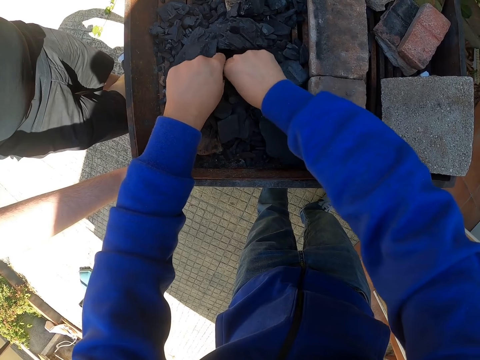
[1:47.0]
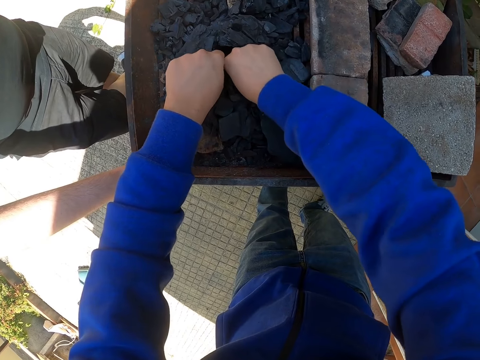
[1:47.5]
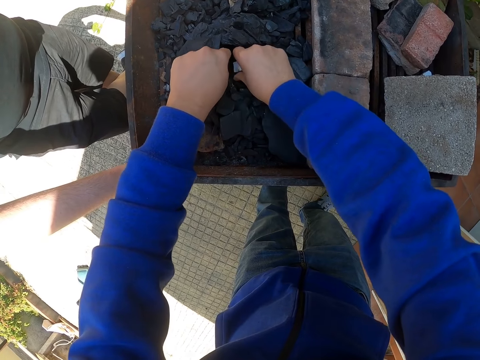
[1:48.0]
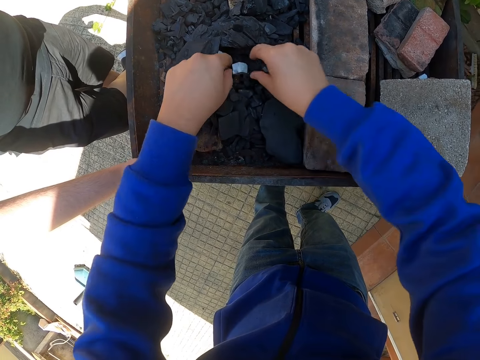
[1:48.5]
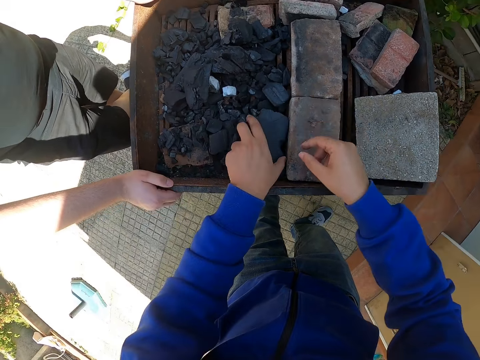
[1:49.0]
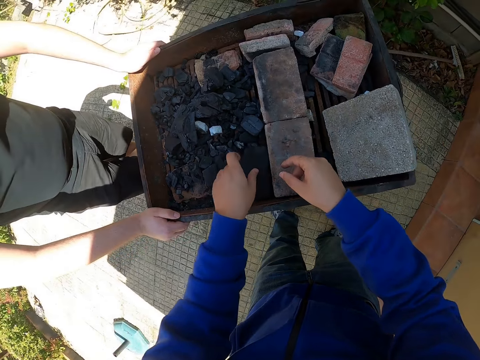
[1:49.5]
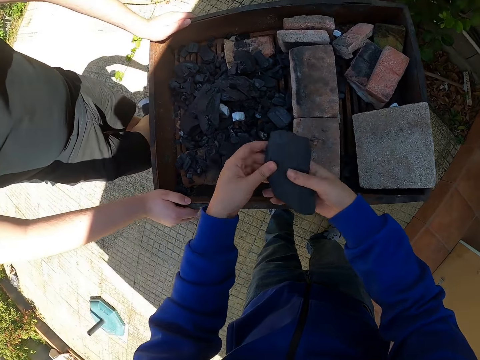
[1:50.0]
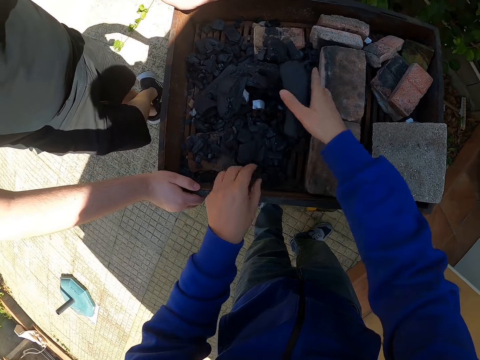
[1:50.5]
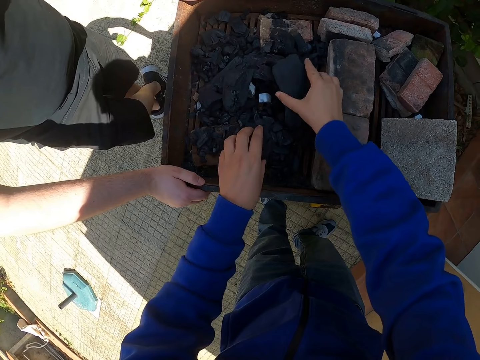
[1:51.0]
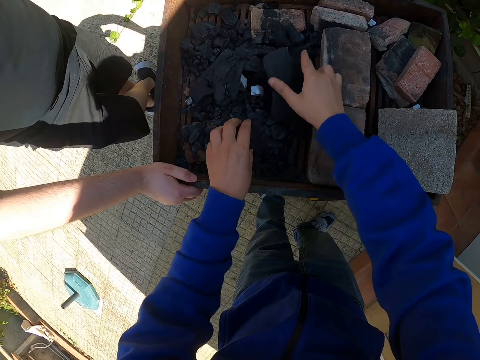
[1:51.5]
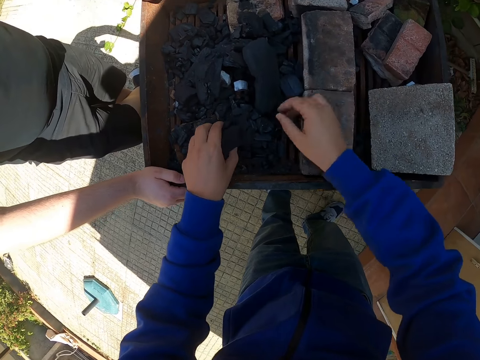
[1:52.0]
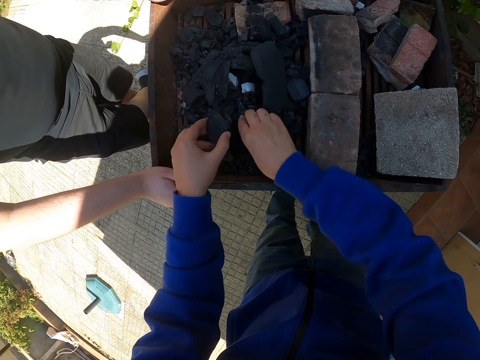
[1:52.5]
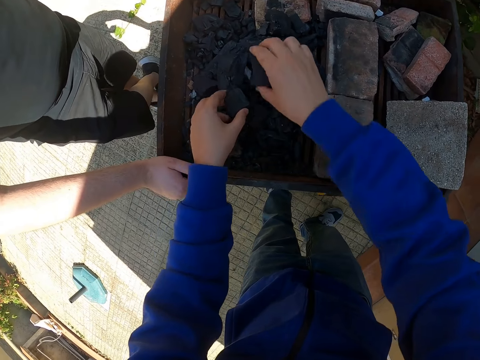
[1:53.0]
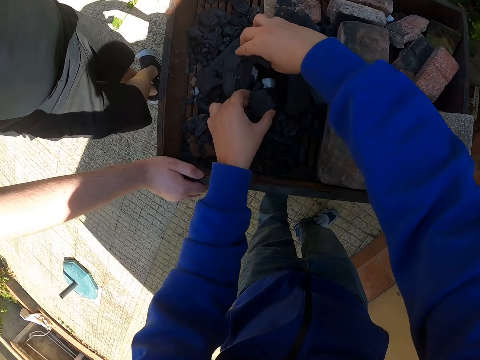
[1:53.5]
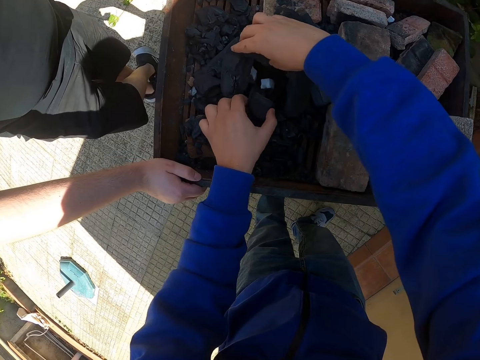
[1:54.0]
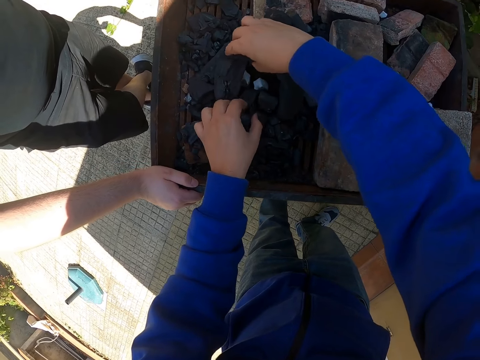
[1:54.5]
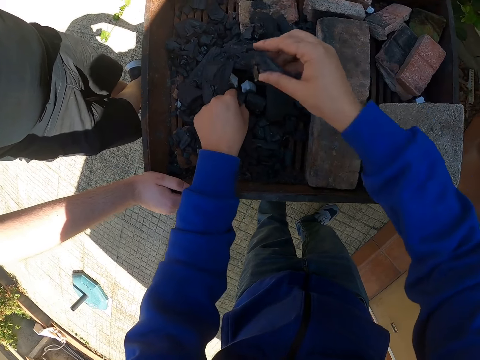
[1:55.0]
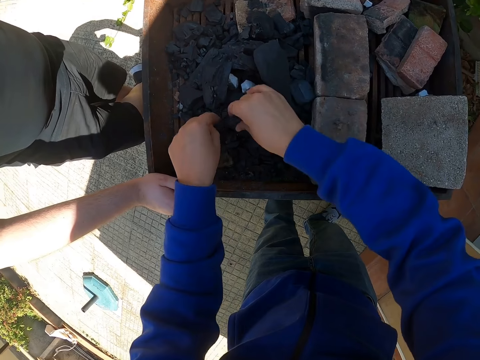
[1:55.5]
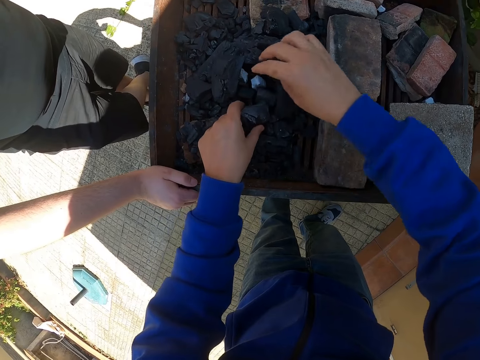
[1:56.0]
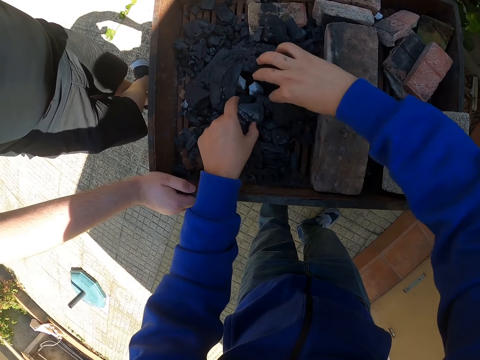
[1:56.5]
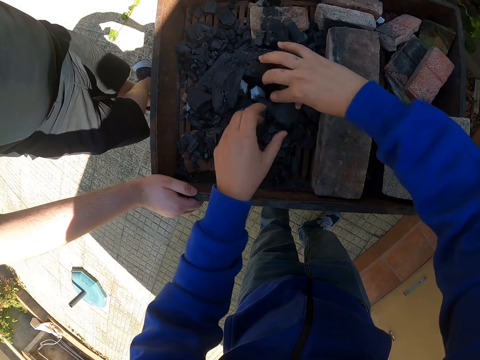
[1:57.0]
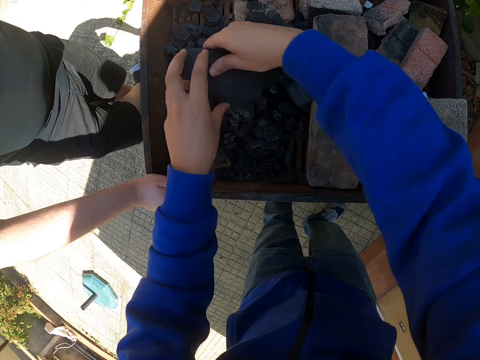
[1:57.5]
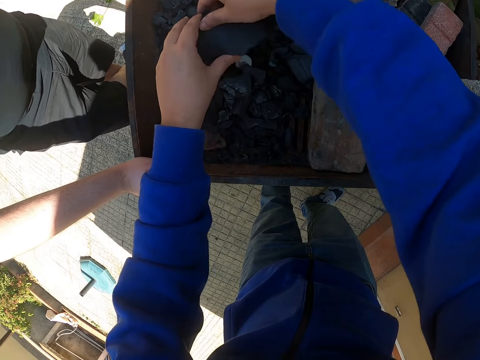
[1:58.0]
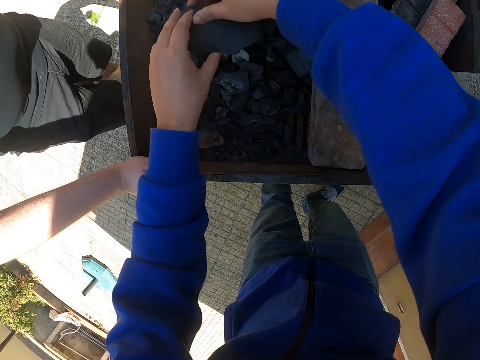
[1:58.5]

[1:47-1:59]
The camera wearer arranges the charcoals in the charcoal grill with both hands. He picks a piece of charcoal and drops the piece of charcoal. He arranges the charcoal on the grill.

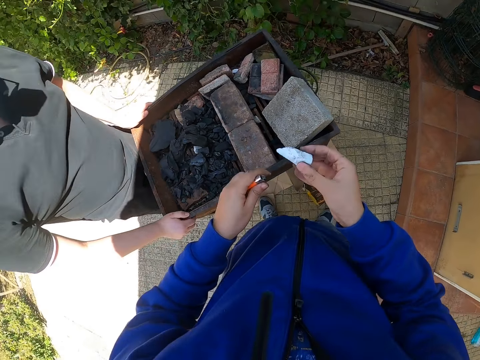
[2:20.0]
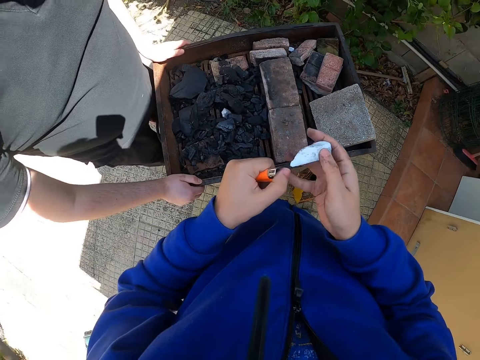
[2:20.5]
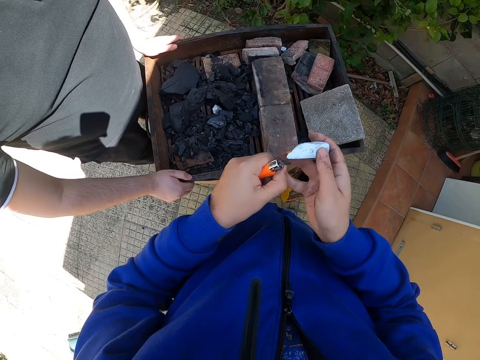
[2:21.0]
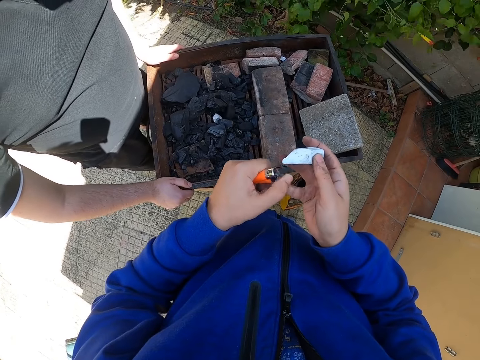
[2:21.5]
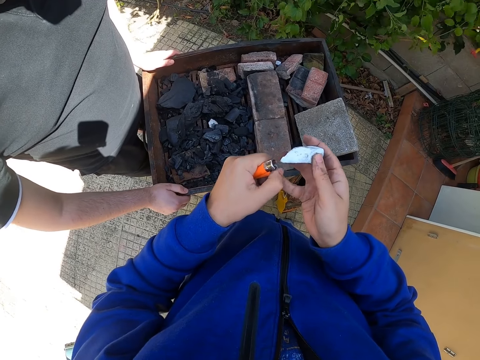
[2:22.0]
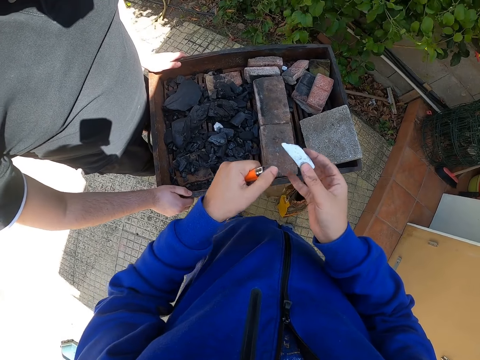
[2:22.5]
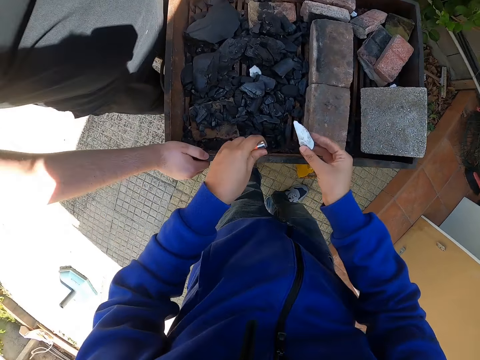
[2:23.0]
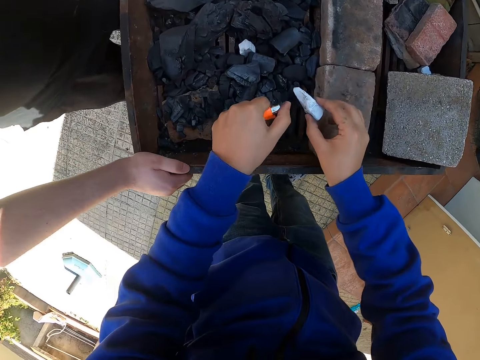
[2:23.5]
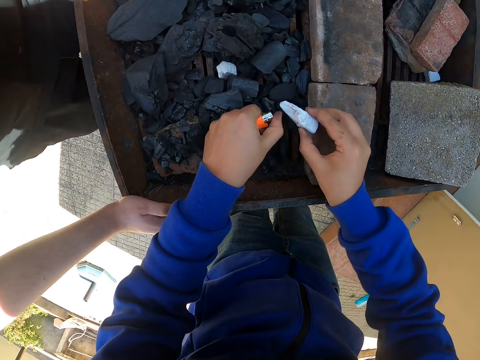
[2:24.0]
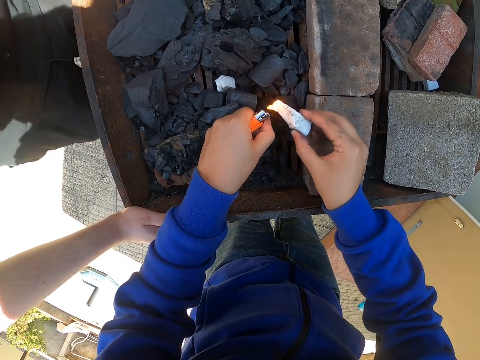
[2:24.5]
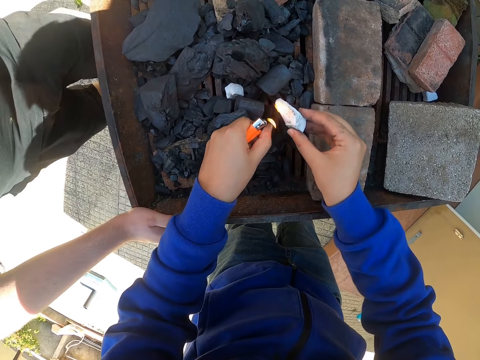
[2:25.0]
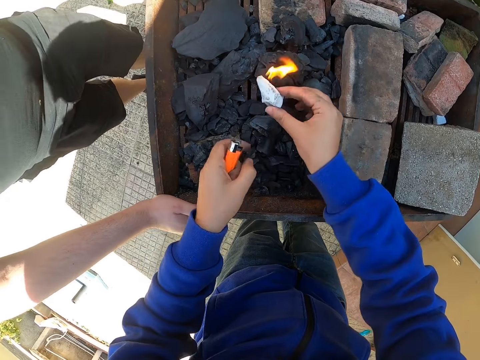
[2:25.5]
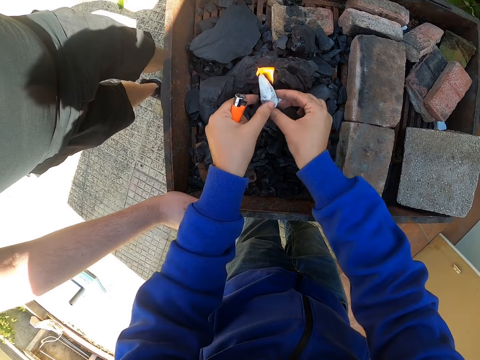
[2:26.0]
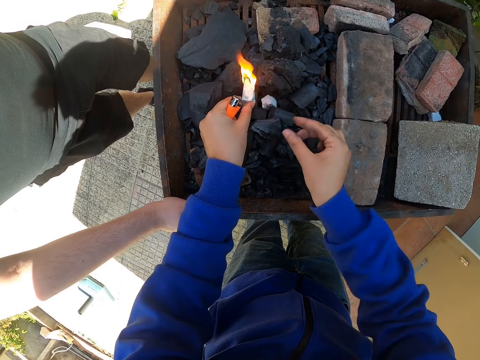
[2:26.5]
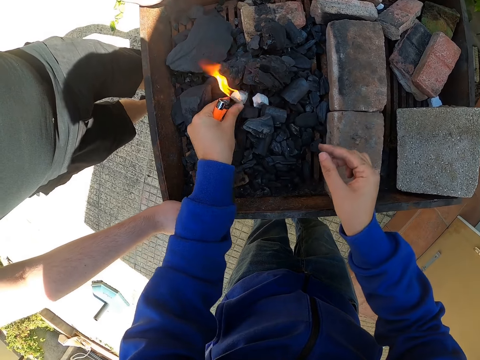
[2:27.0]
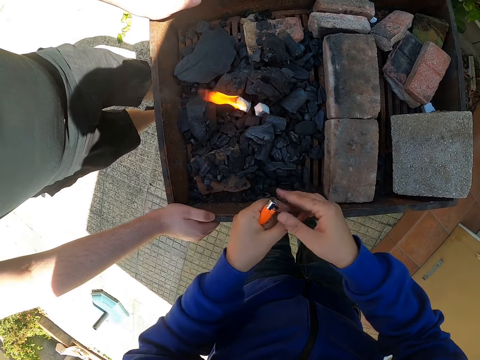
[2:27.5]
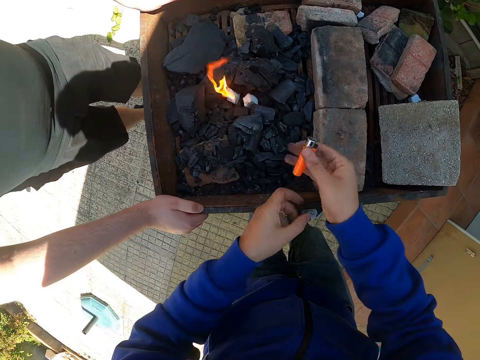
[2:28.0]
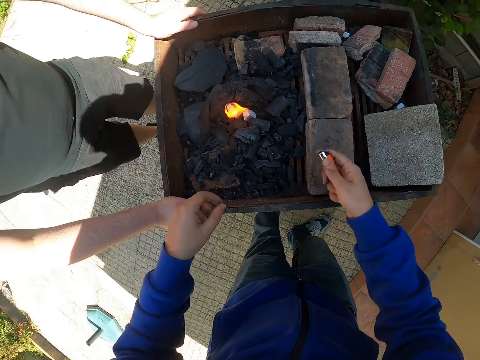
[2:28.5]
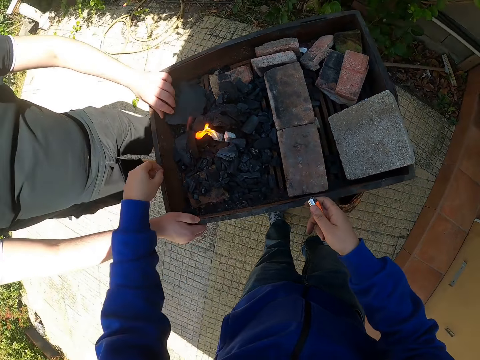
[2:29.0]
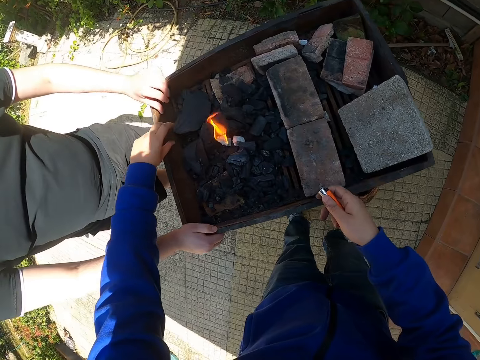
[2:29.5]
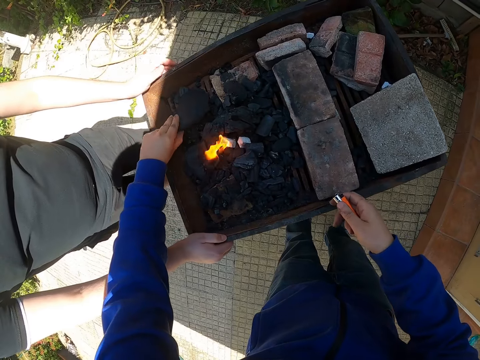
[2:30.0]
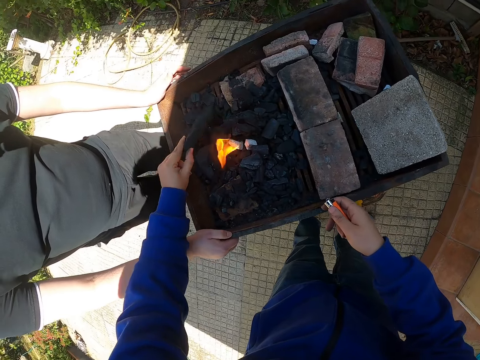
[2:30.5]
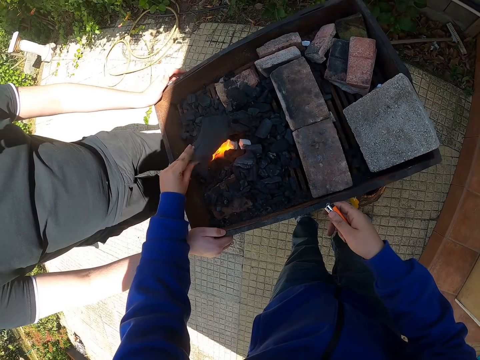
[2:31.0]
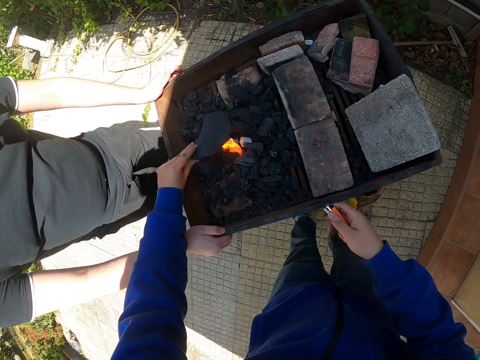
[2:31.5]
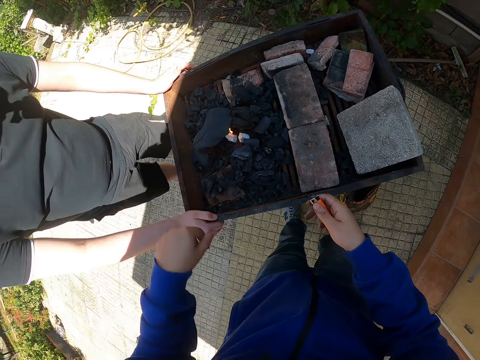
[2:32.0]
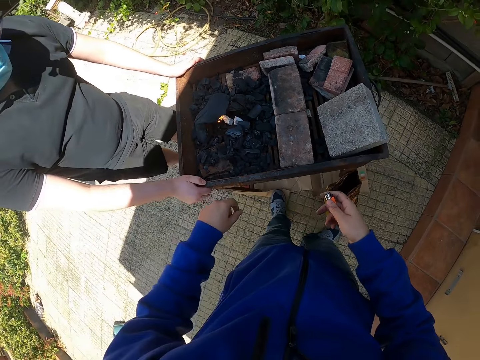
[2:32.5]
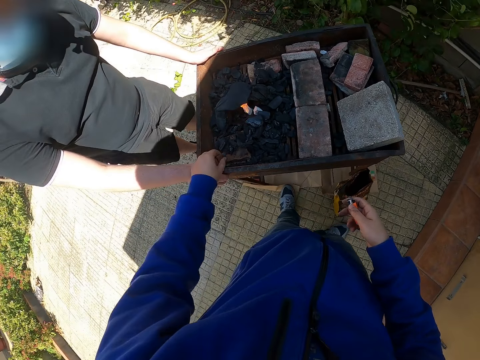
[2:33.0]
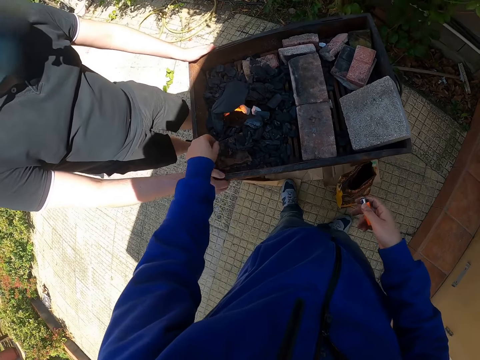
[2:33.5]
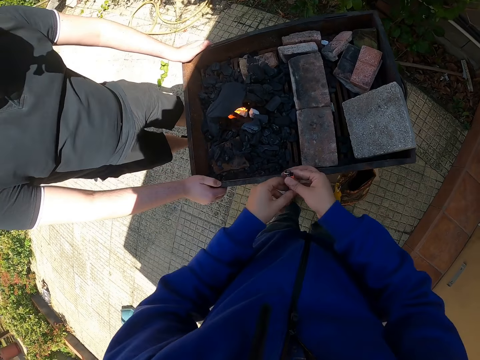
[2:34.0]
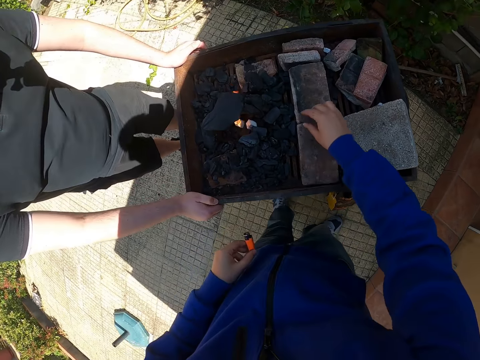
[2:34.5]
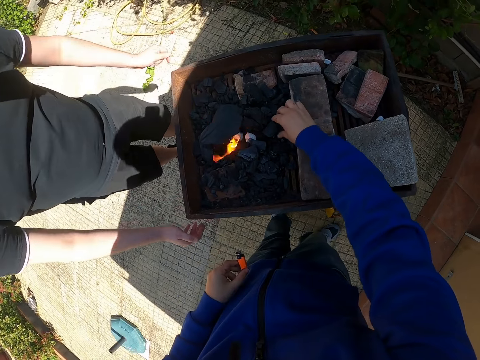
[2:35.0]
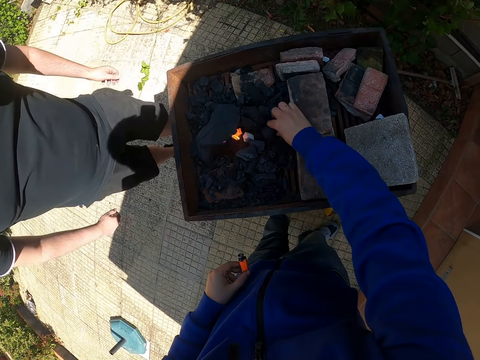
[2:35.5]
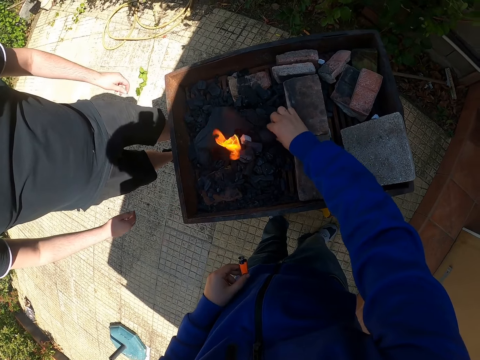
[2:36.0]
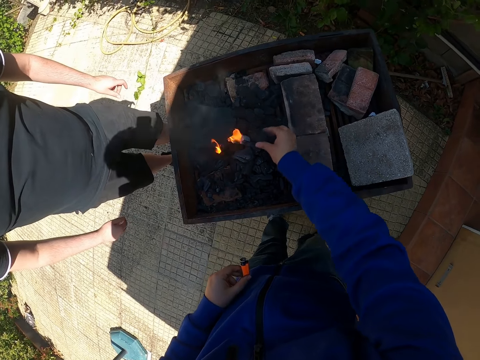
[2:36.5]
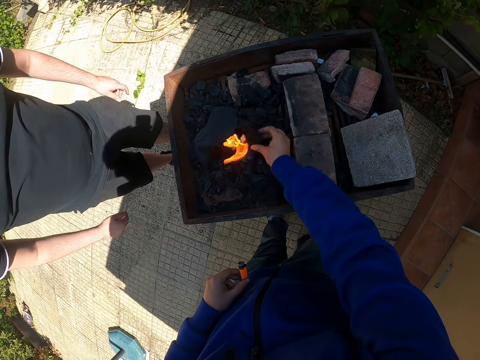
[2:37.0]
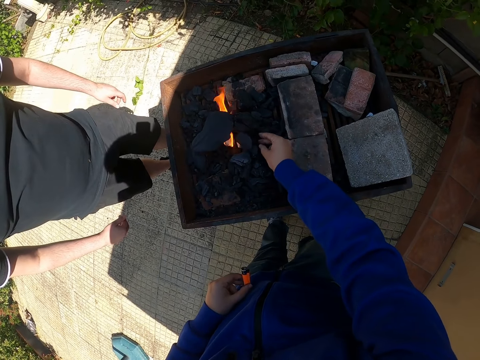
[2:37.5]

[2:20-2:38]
The camera wearer lights the lighter in his left hand. He lights the lighter again. He lights the firelighter in his right hand with the lighter in his left hand. He passes the lit firelighter from his right hand to his left hand. He places the lit firelighter in his left hand into the charcoal grill. He passes the lighter in his left hand to his right hand. He arranges the charcoals in the charcoal grill with his left hand. He passes the lighter in his right hand to his left hand. He arranges the charcoals in the charcoal grill with his right hand. The man removes his hands from the charcoal grill.
